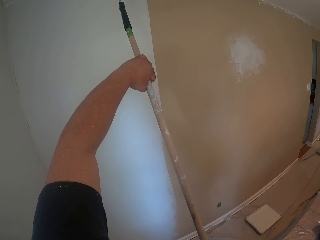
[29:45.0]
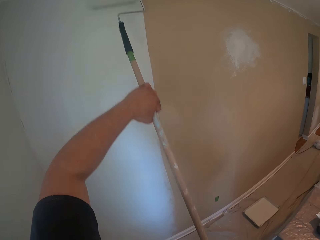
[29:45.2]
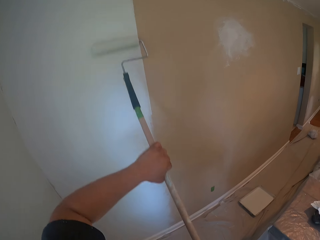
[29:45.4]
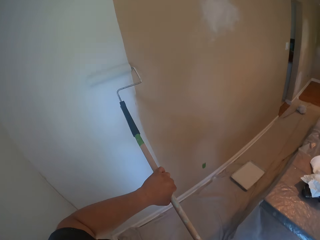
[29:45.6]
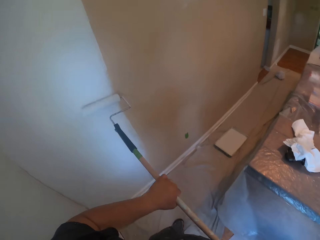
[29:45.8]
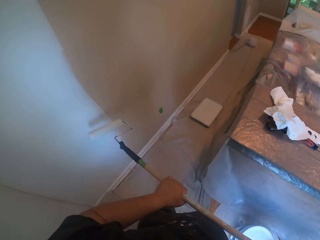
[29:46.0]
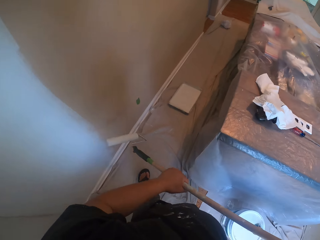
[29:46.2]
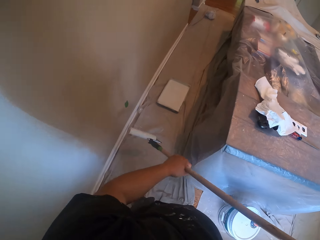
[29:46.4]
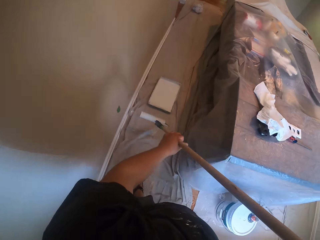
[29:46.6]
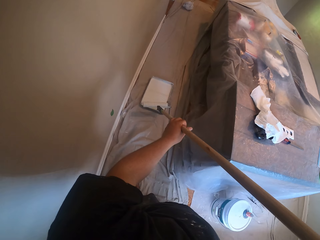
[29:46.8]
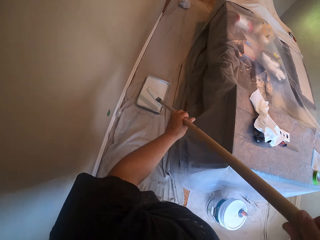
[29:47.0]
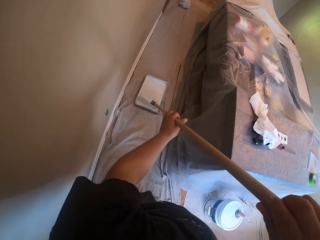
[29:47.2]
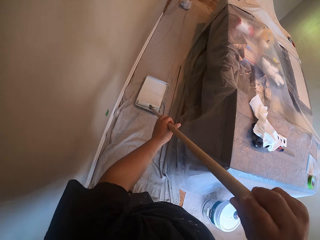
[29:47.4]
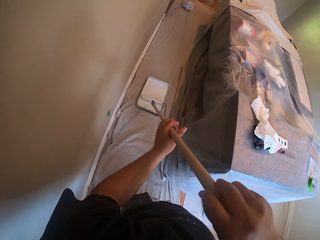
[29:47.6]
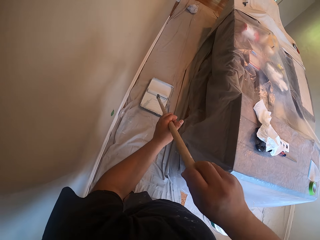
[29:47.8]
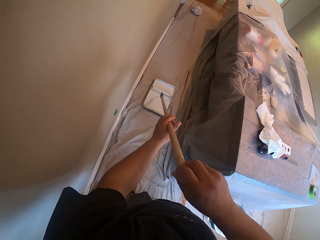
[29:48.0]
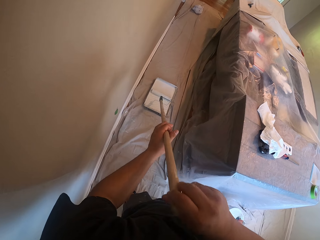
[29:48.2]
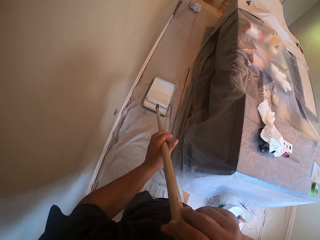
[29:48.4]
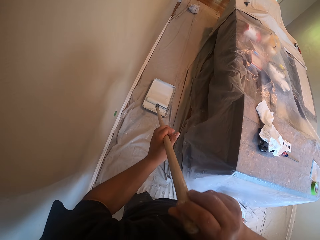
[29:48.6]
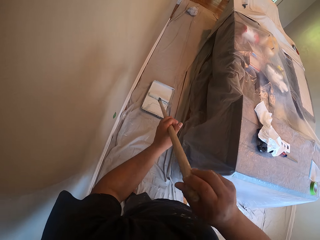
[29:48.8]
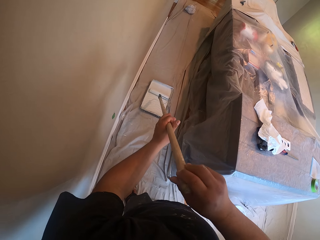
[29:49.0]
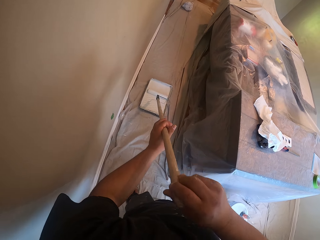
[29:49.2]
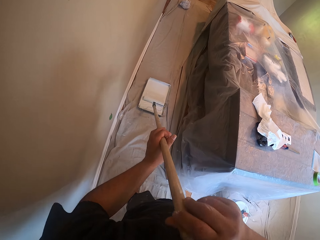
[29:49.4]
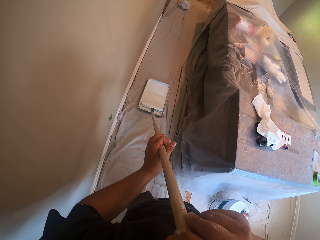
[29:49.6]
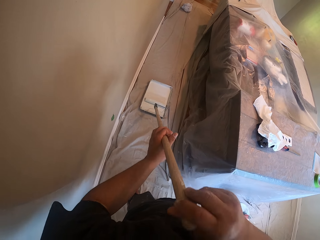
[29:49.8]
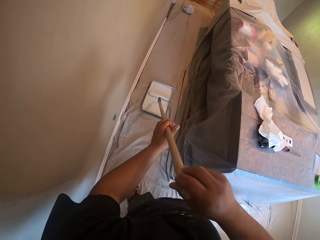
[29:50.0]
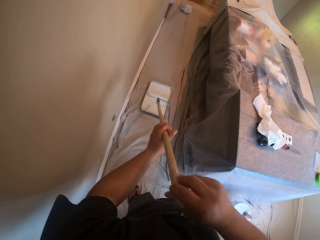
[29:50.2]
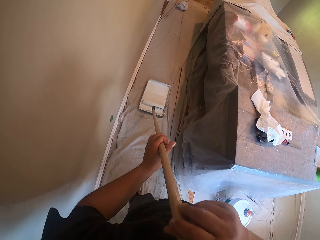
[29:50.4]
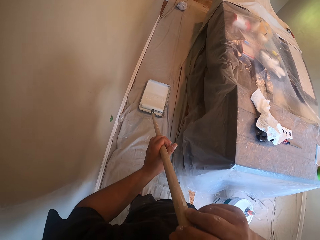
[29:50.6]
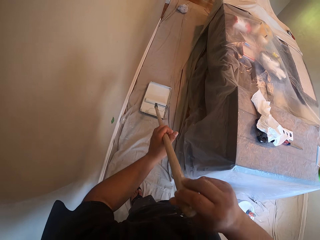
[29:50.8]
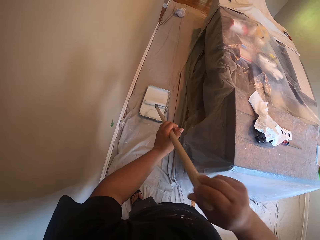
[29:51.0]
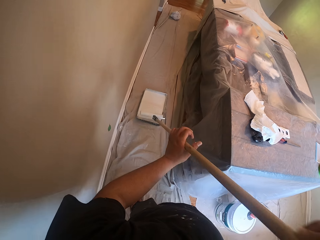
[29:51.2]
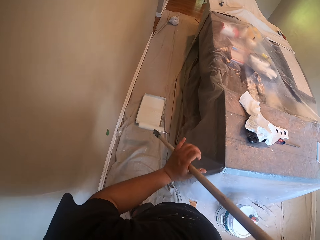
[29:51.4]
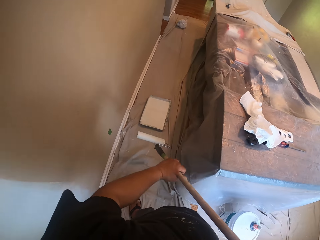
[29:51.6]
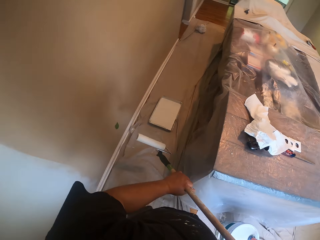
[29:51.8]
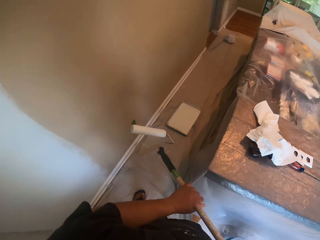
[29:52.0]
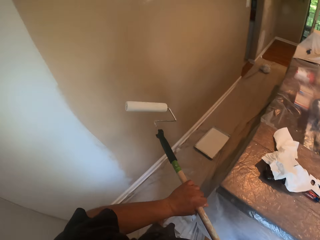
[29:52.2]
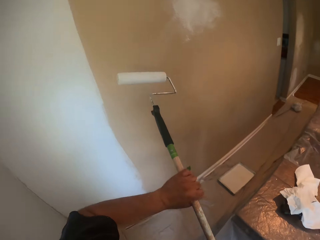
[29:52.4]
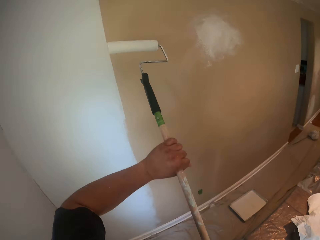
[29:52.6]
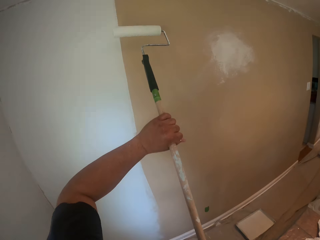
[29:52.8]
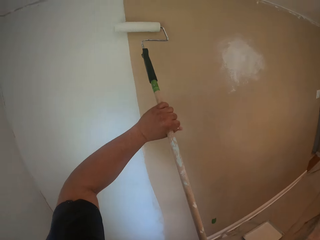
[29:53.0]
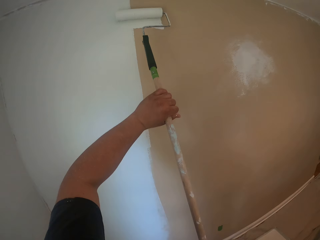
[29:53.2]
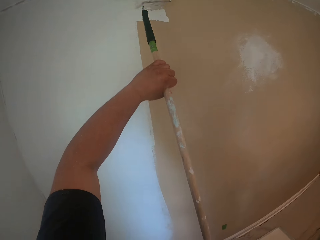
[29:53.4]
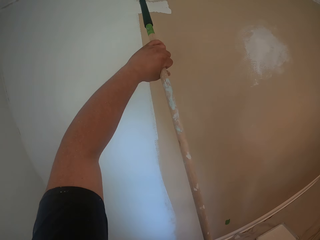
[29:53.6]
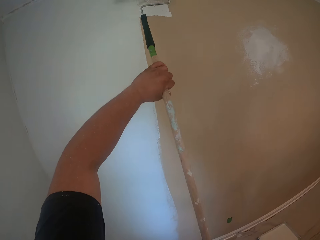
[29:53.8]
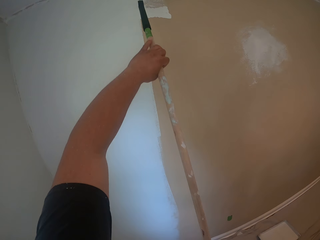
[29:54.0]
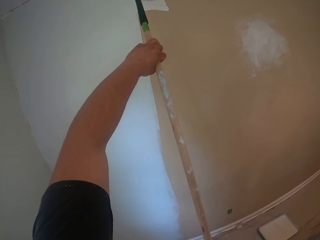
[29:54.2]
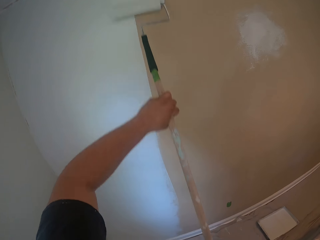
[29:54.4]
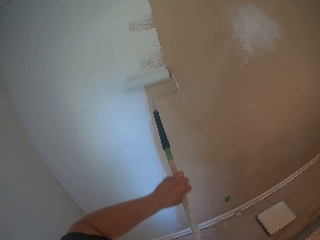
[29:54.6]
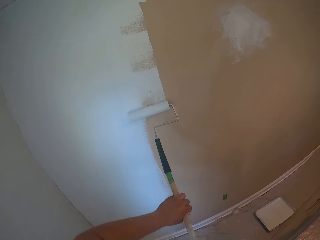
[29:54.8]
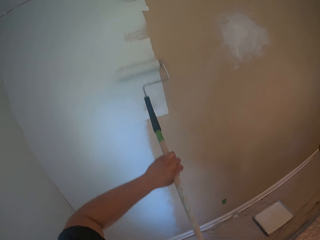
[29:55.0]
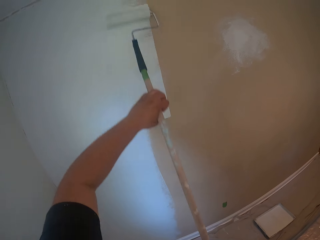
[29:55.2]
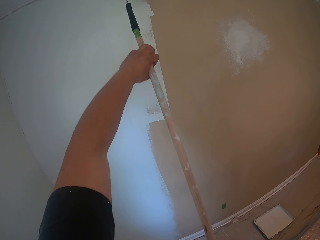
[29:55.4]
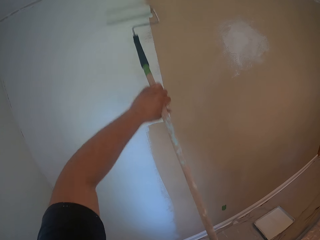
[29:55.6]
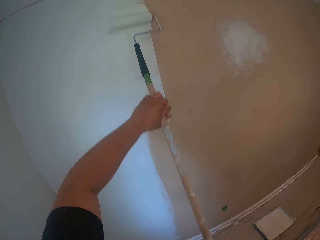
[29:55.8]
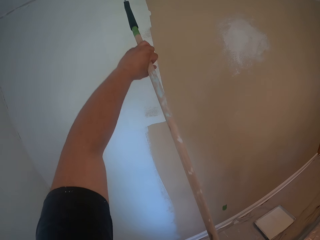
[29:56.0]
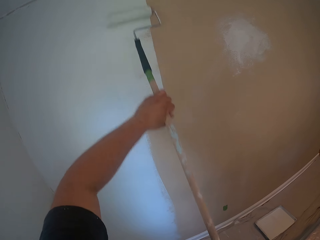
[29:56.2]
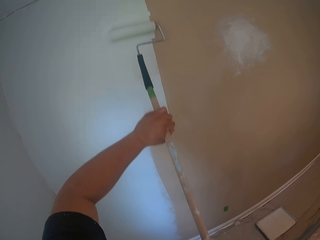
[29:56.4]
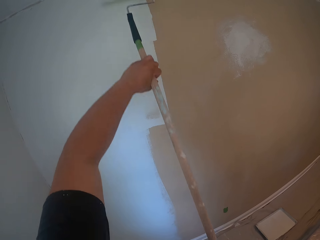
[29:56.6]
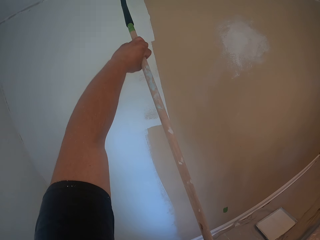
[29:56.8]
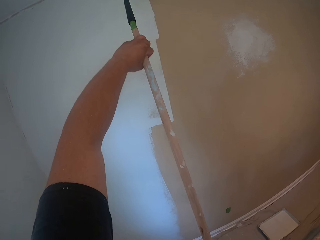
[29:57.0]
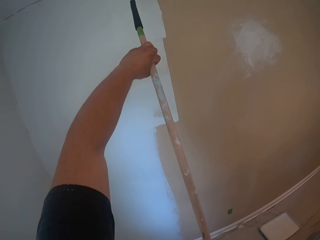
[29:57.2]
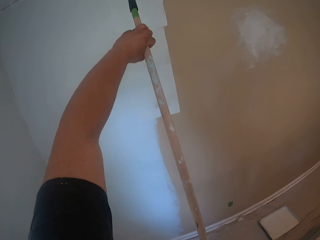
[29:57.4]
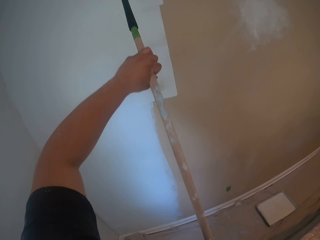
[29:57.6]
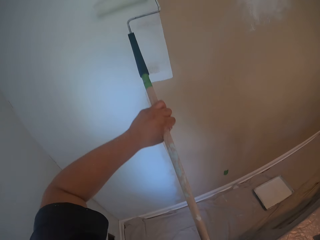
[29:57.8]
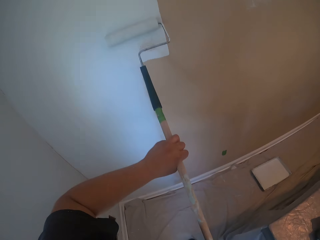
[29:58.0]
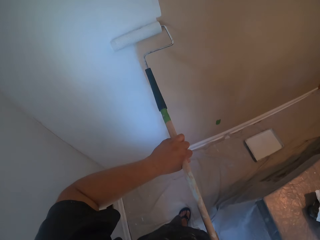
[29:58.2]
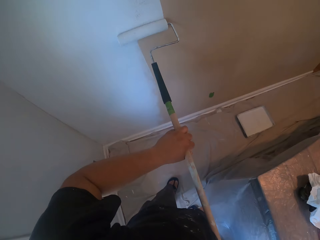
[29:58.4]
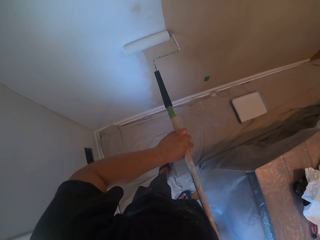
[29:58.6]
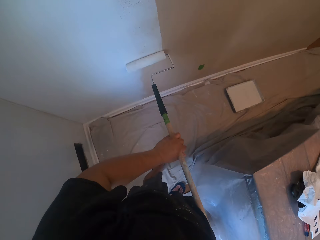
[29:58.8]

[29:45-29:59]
The camera wearer holds the paint roller with hands. They roll the roller brush inside the paint container on the floor. They hold the paint roller with hands and paint the wall with the roller brush.

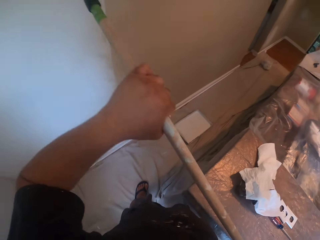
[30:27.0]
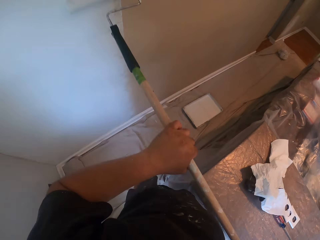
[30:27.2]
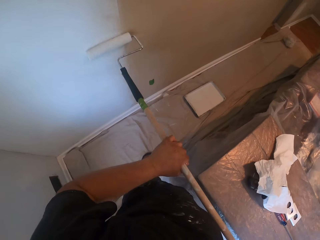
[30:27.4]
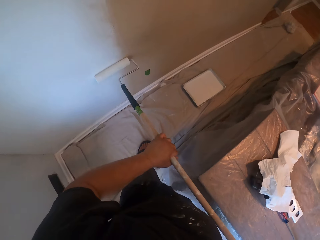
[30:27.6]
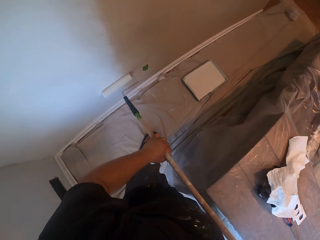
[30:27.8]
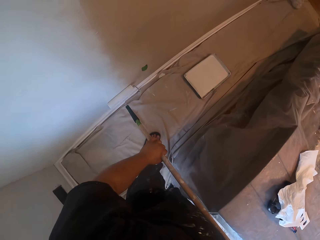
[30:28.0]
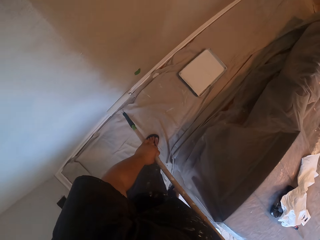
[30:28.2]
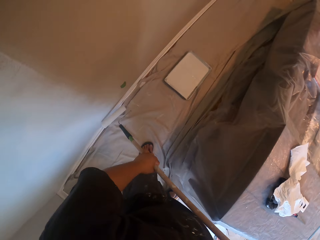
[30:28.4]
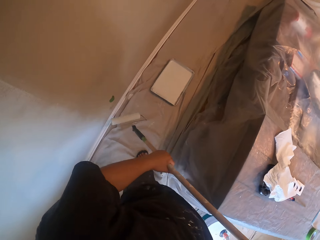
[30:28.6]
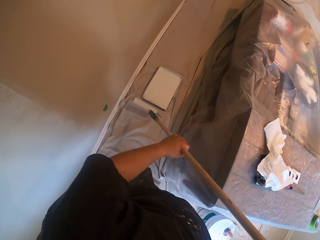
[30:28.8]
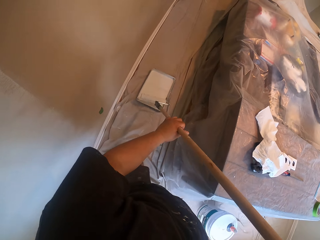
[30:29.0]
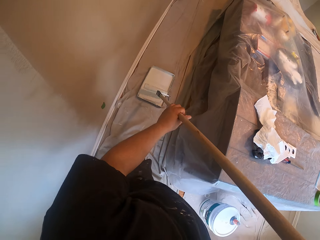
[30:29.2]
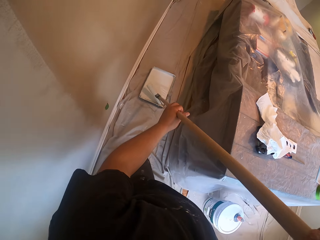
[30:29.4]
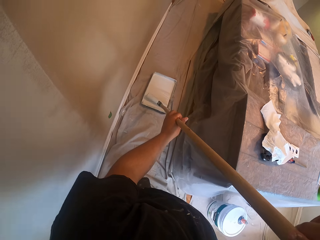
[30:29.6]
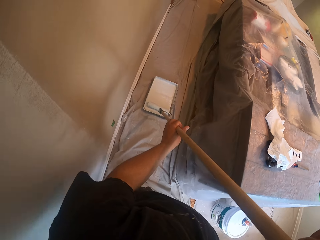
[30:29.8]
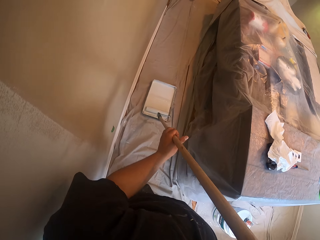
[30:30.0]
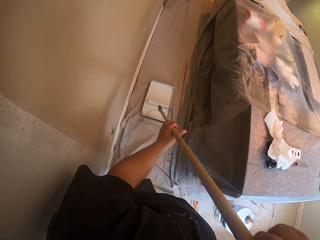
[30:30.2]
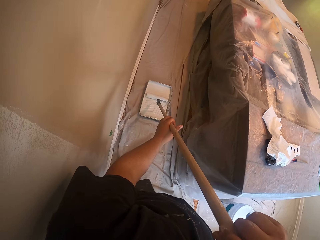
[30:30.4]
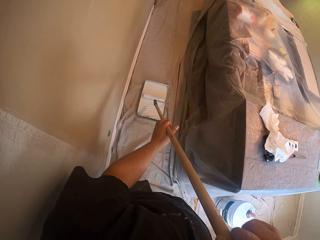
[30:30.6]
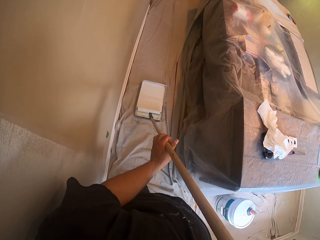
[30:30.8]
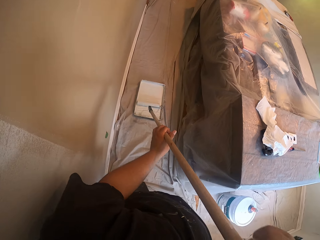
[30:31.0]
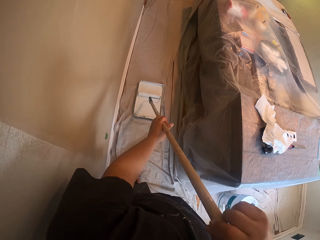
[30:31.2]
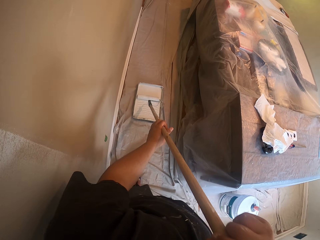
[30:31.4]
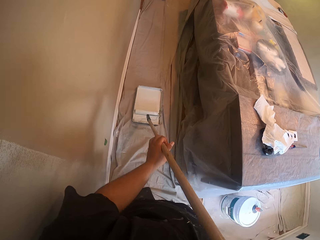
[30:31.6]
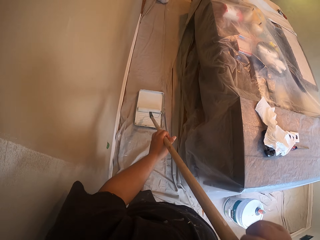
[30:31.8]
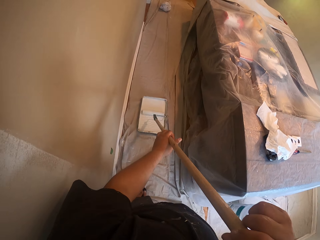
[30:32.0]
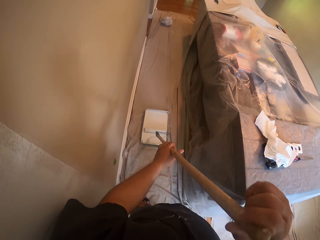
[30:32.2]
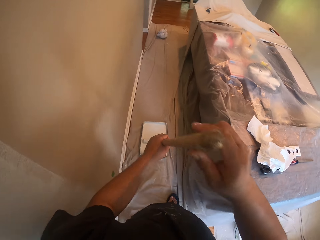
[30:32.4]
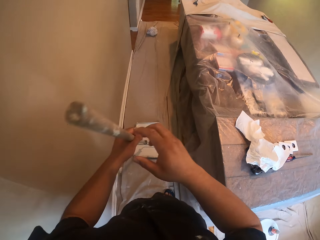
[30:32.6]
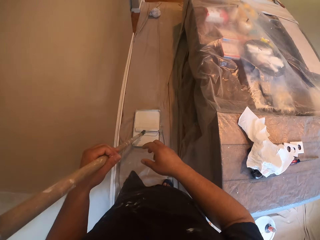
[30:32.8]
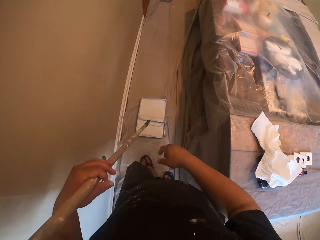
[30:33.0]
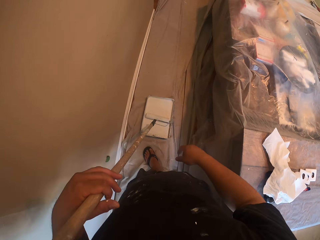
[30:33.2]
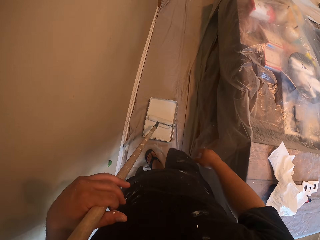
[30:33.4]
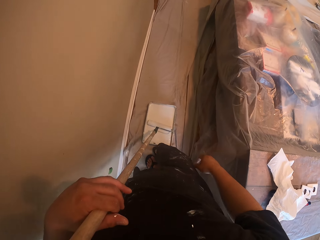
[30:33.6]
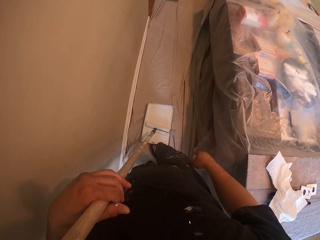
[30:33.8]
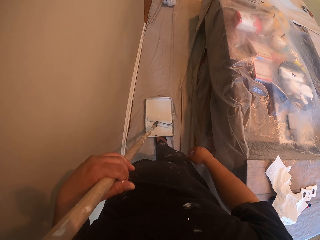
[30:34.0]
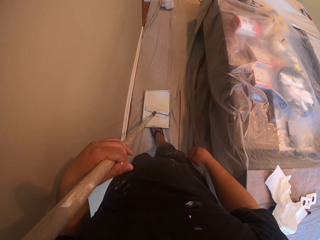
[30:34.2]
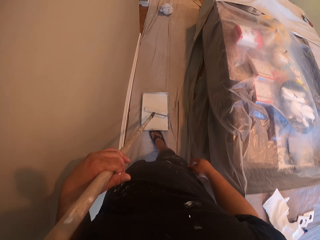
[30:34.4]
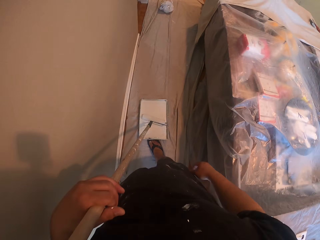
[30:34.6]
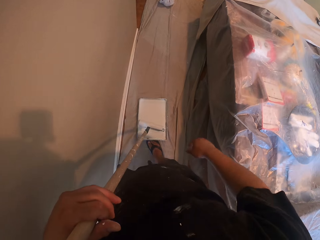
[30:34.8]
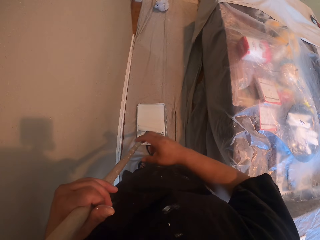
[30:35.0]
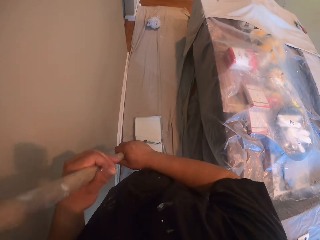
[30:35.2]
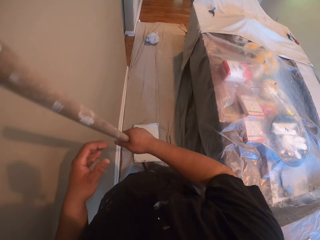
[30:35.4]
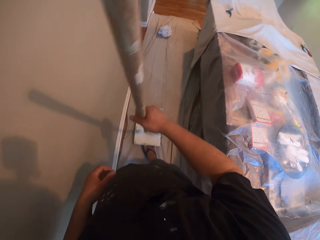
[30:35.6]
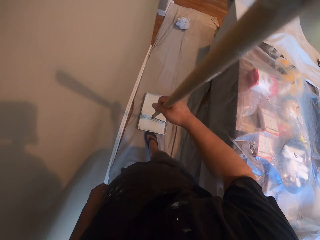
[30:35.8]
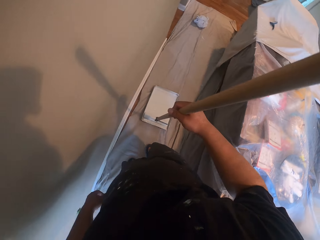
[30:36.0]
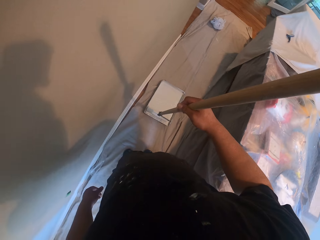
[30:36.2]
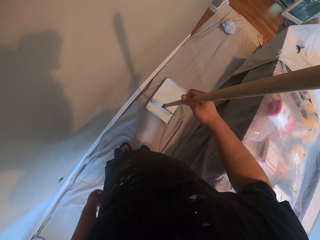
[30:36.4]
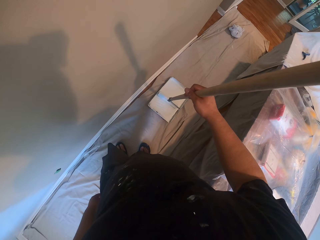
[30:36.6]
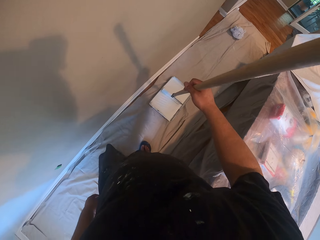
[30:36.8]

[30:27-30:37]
The camera wearer holds the paint roller with hands. He rolls the roller brush inside the paint container on the floor. He holds the paint roller with a hand. He moves the paint container on the floor with his right leg. He holds the paint roller with his right hand and rolls the roller brush inside the paint container on the floor.
